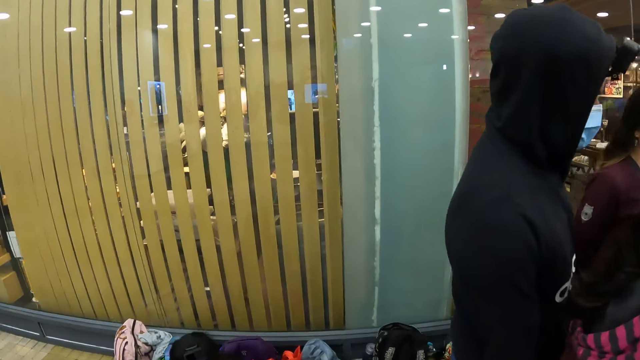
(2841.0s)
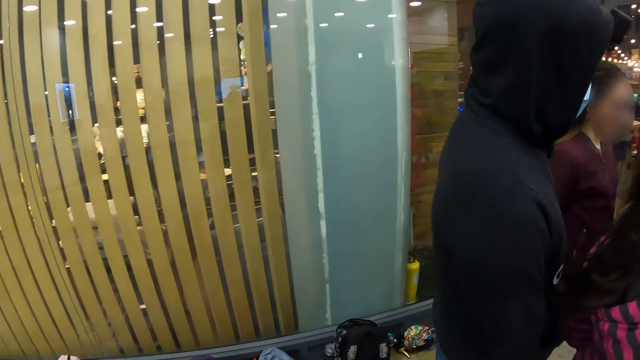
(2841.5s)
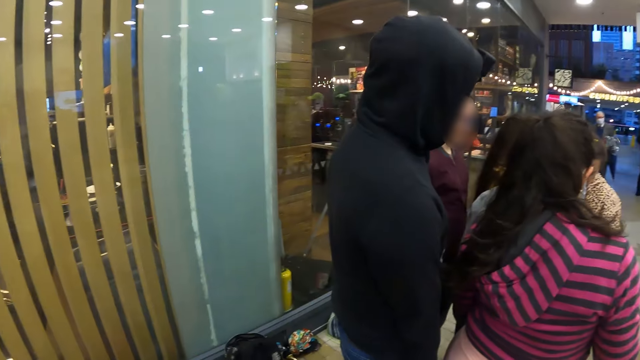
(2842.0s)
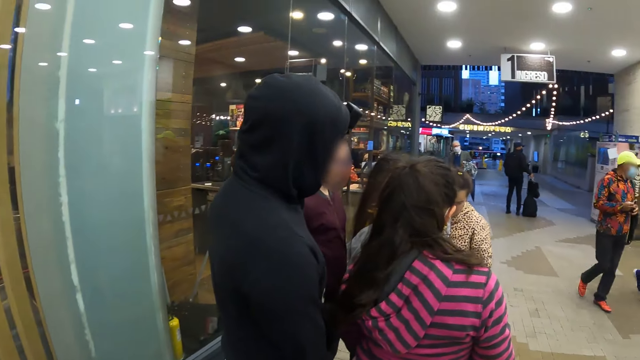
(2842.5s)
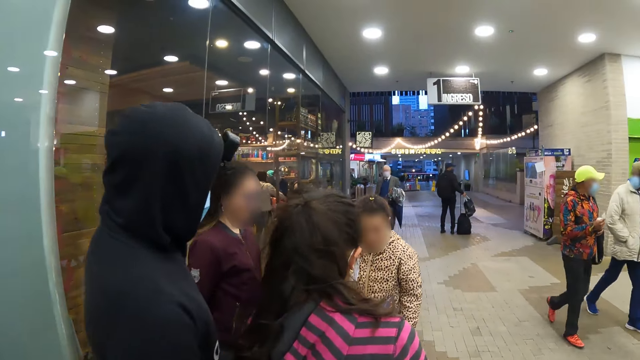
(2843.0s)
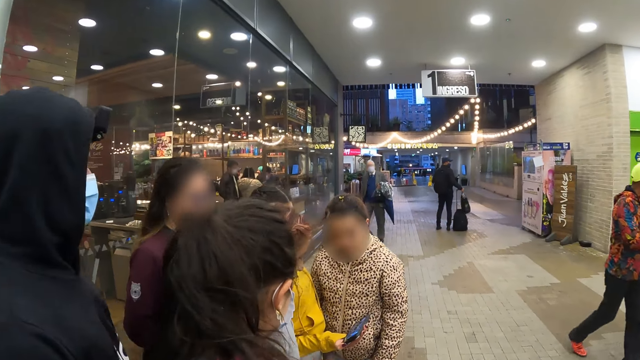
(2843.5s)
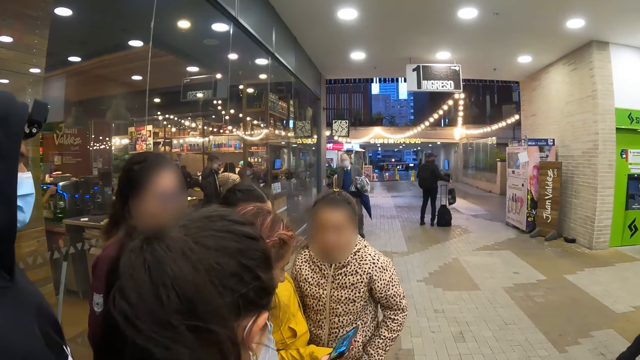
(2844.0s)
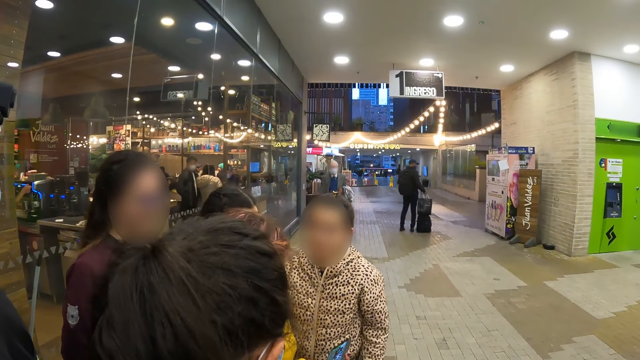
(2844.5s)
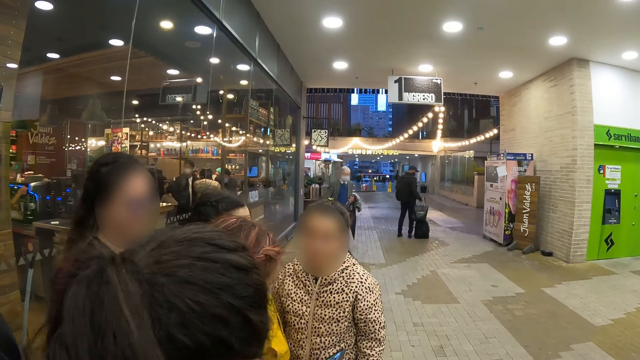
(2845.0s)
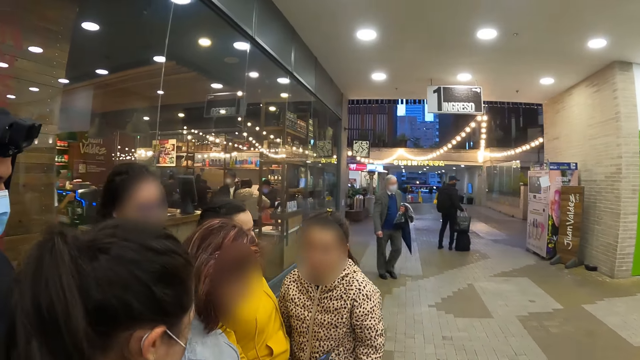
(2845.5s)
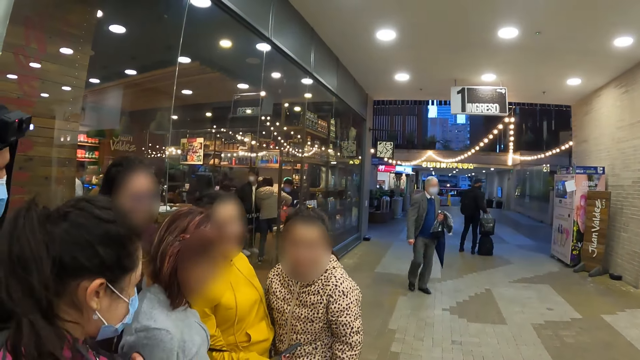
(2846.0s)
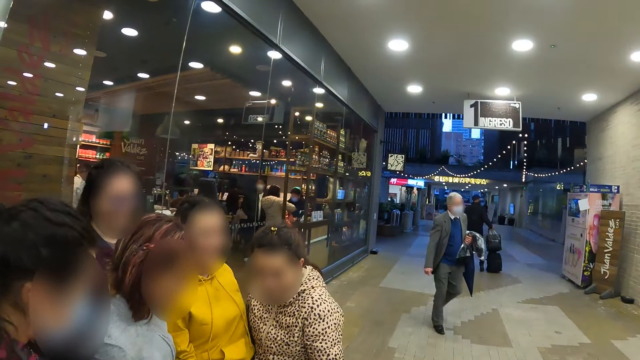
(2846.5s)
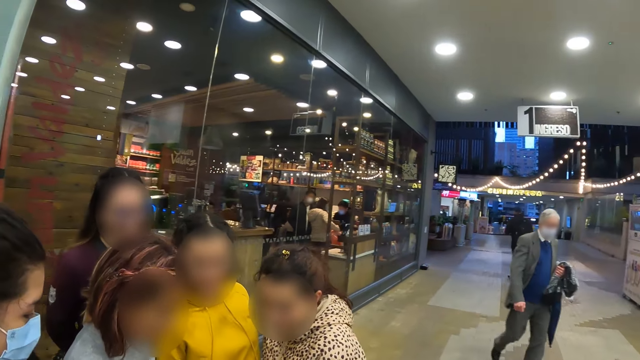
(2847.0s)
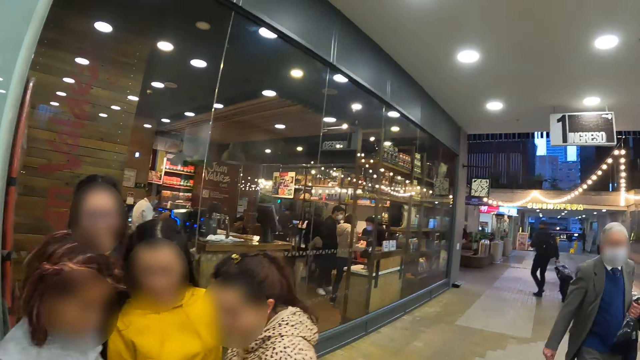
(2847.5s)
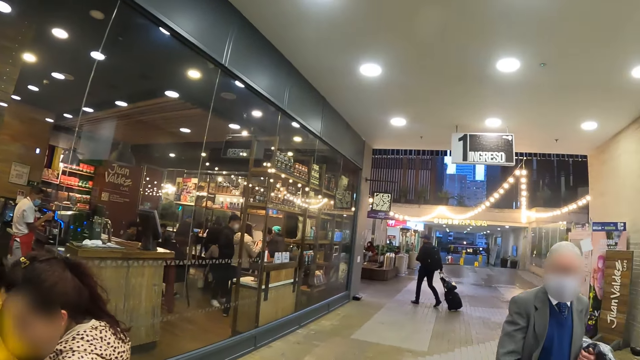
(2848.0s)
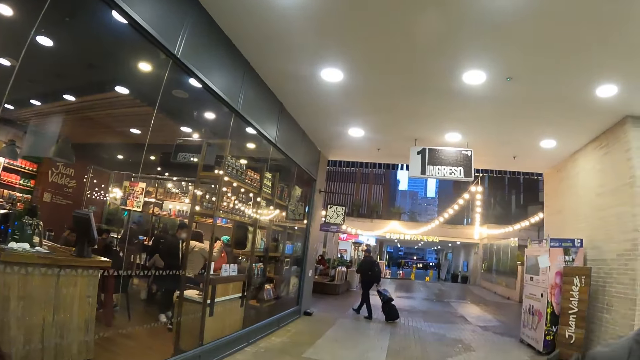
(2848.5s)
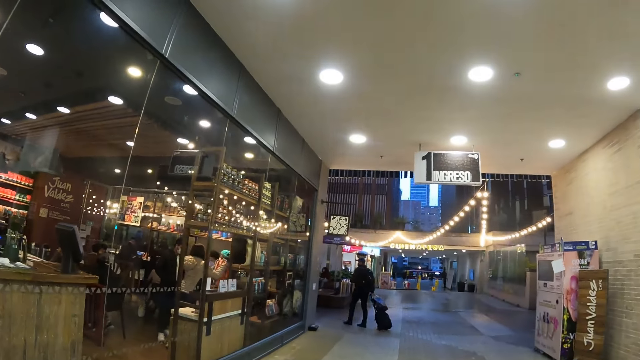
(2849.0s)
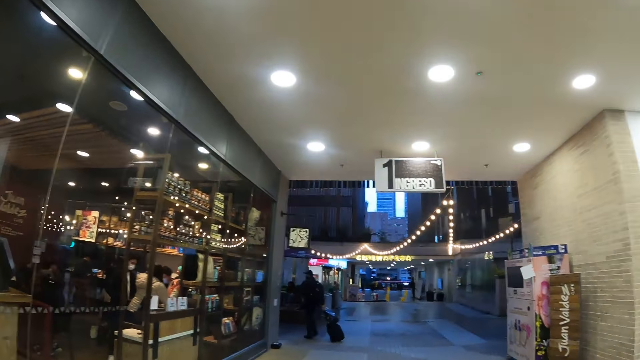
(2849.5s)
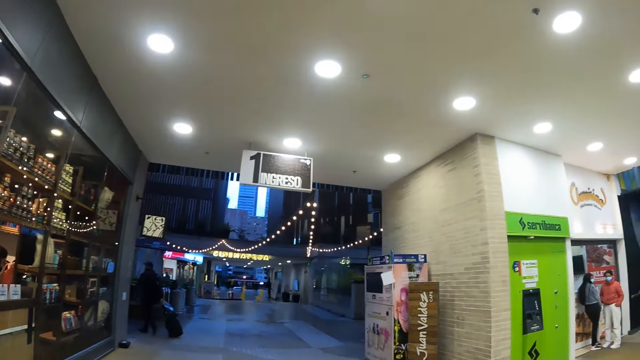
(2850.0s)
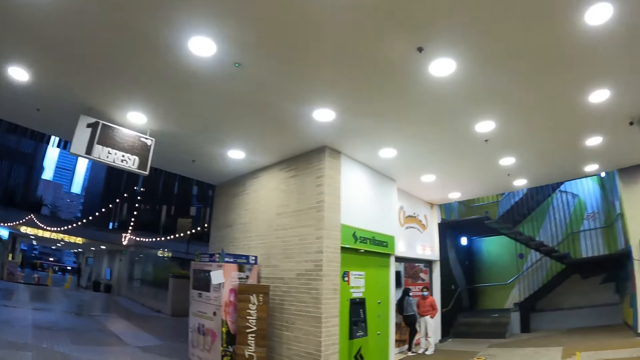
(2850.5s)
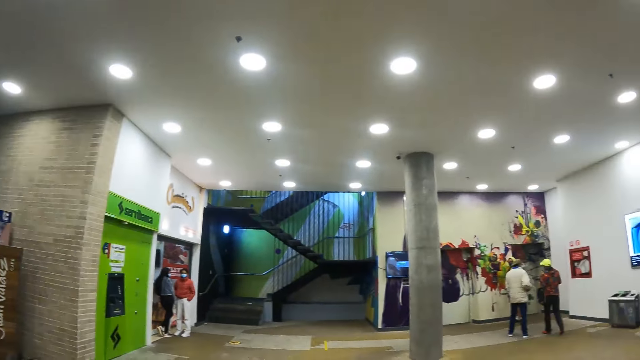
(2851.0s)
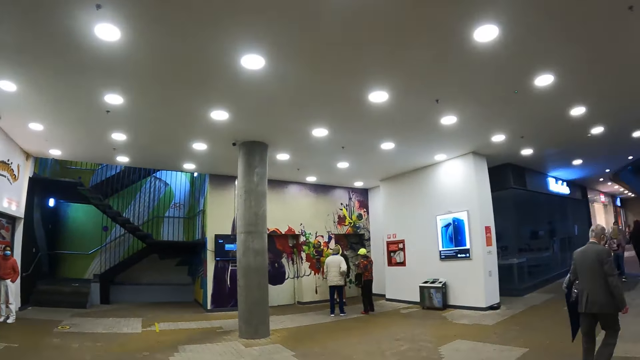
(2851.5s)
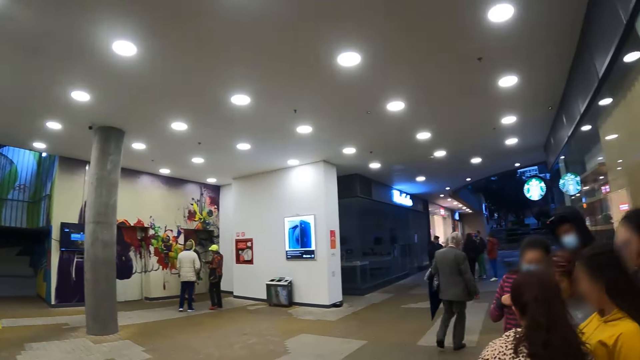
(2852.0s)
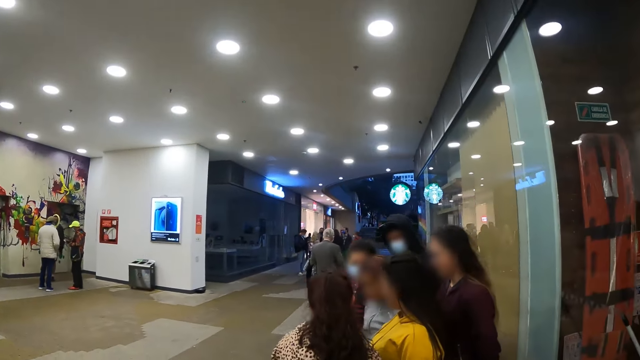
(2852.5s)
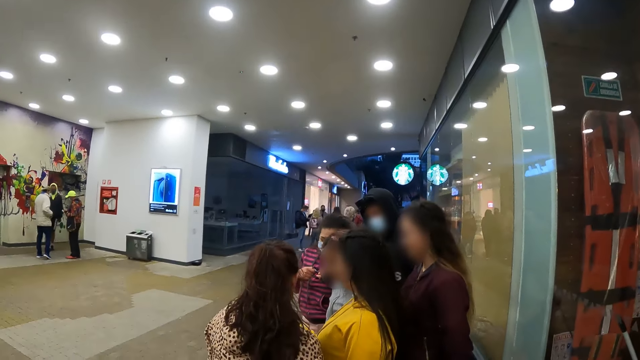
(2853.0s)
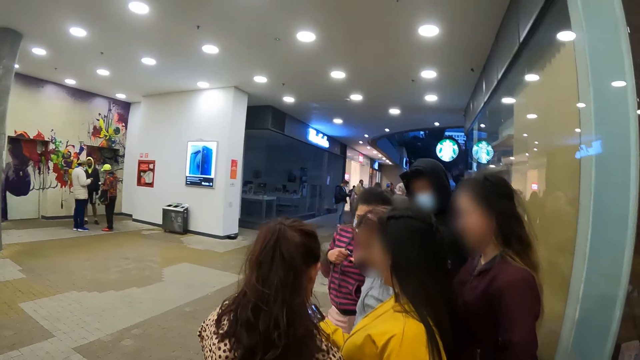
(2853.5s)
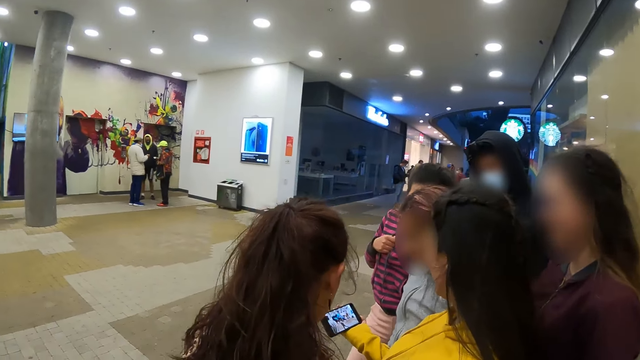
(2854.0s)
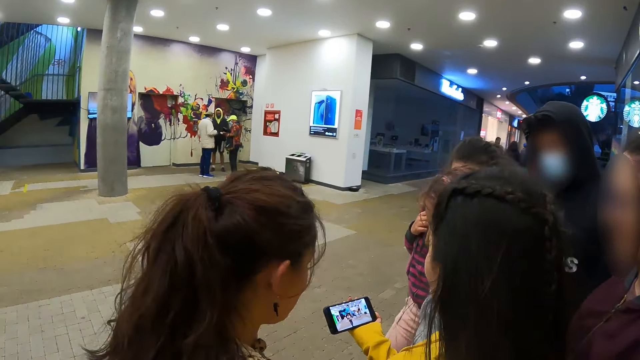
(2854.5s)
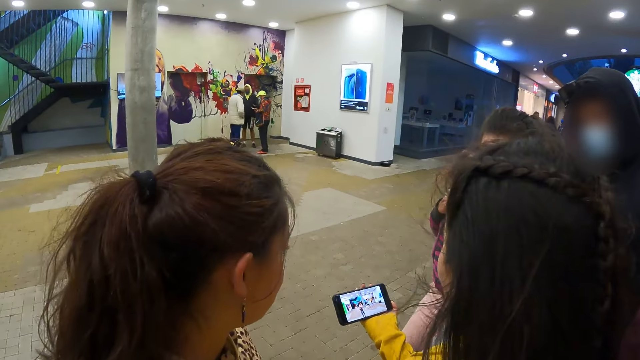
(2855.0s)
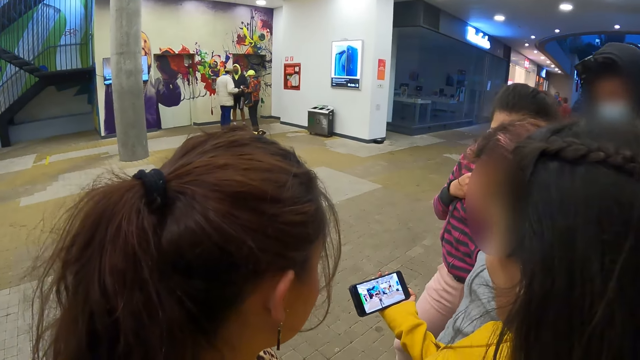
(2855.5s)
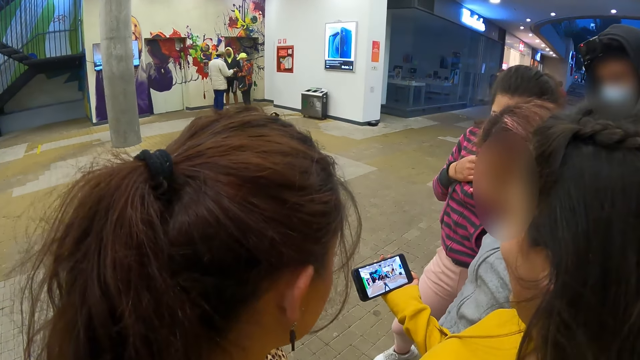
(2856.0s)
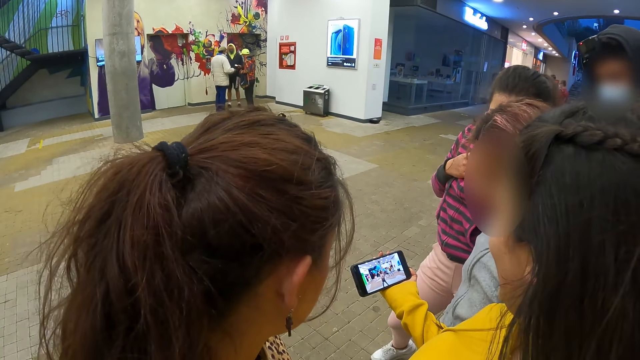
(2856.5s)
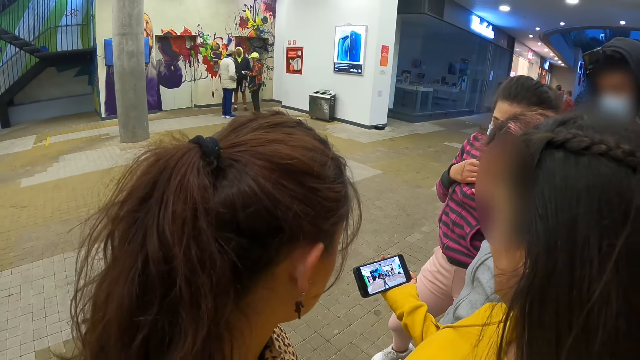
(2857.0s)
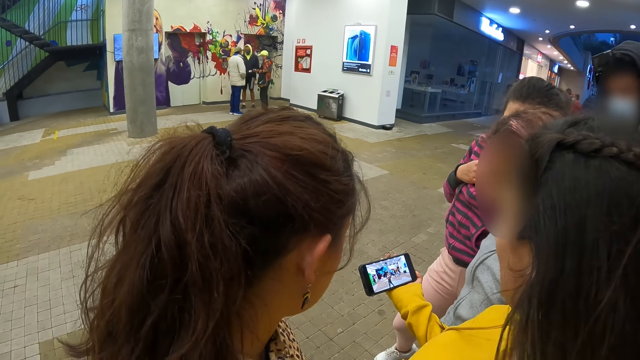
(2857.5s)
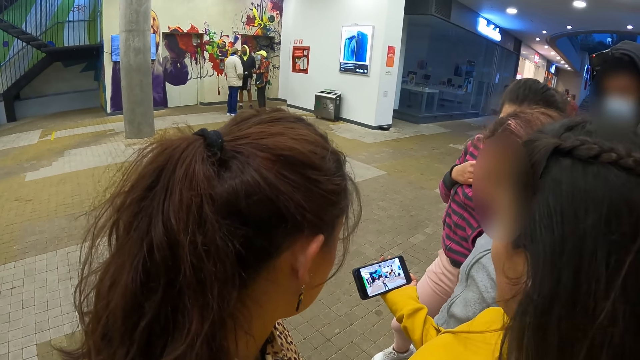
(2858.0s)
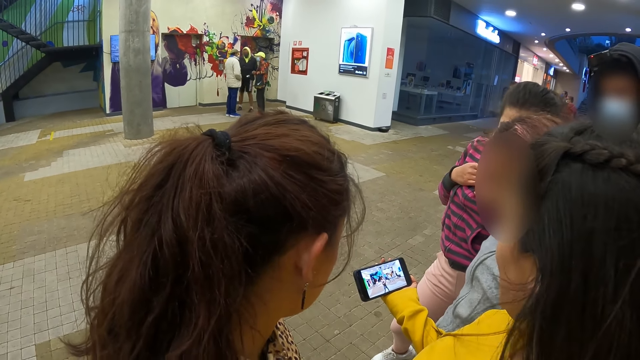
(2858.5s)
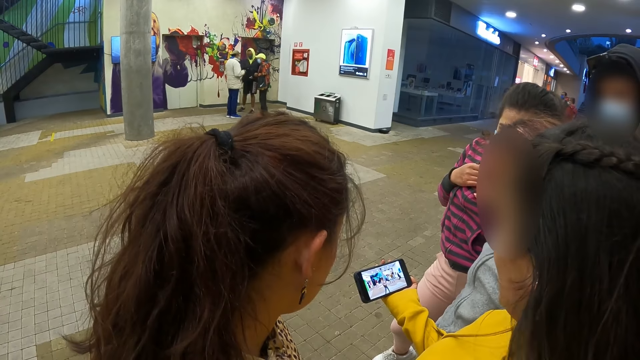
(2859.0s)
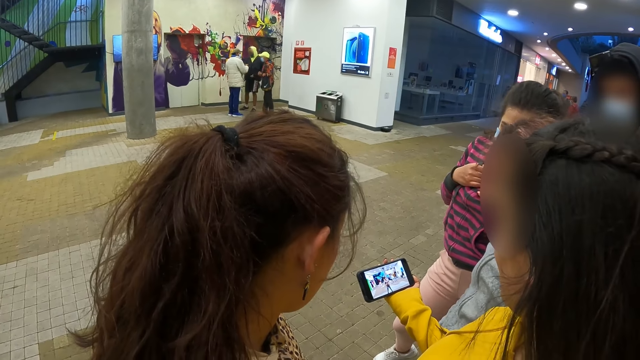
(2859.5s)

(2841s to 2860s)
The camera wearer walks in a mall and looks around the mall. They look at the phone.

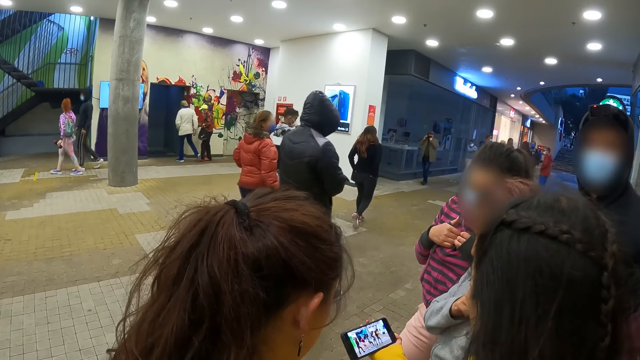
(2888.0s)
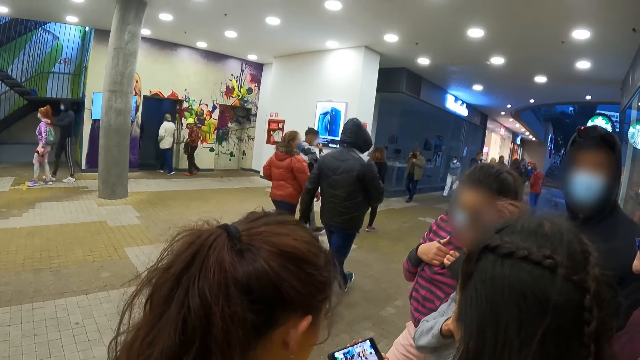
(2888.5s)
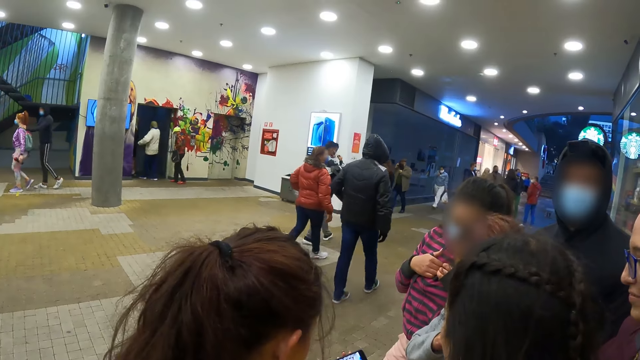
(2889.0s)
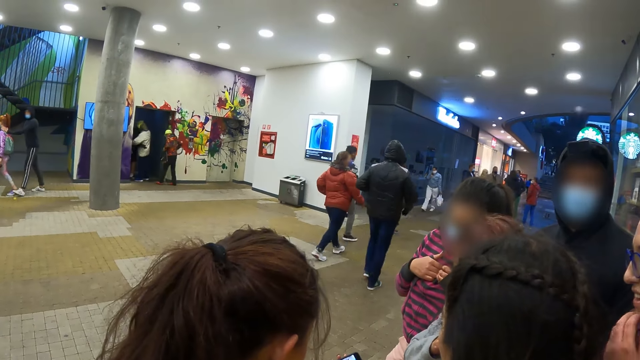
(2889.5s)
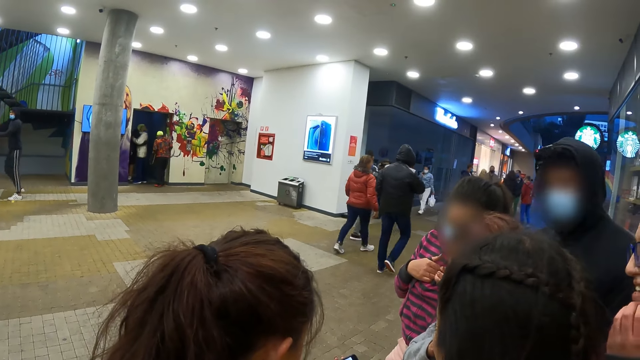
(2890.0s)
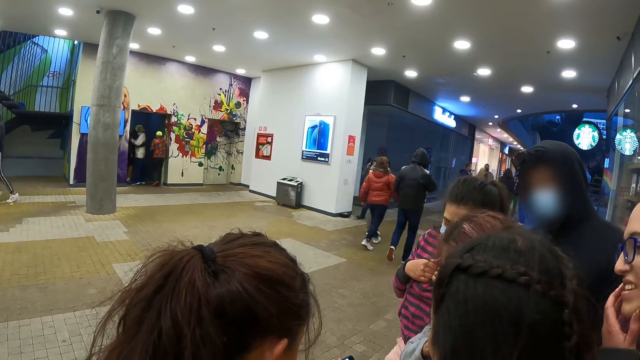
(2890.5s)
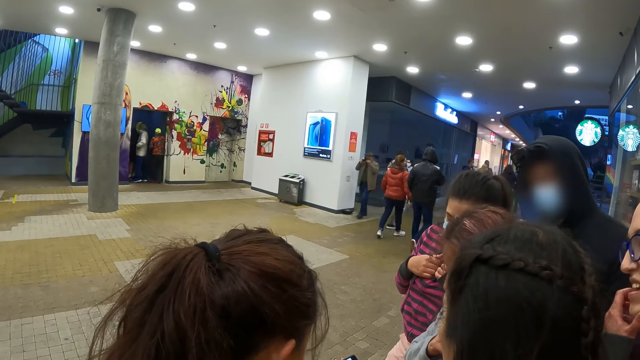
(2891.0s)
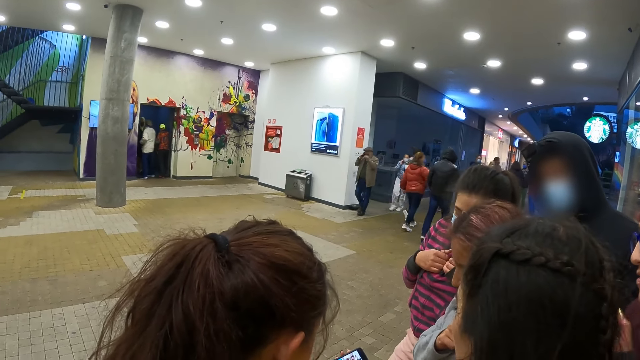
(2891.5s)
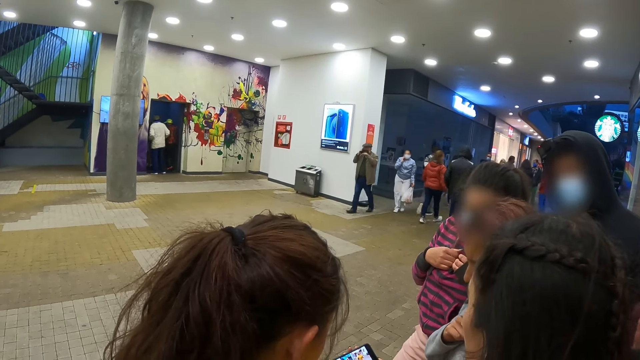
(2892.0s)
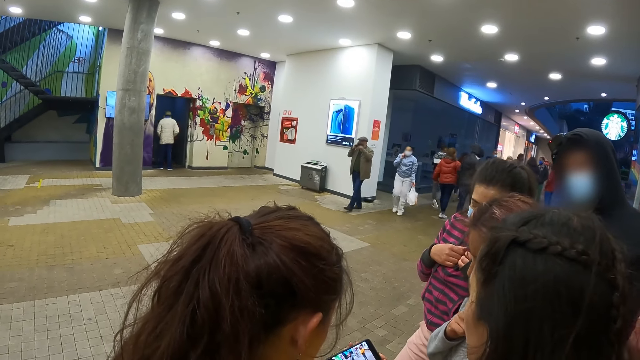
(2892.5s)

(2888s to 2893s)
The camera wearer looks around the mall.
